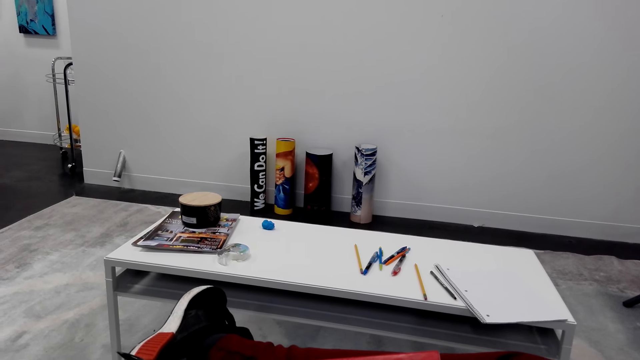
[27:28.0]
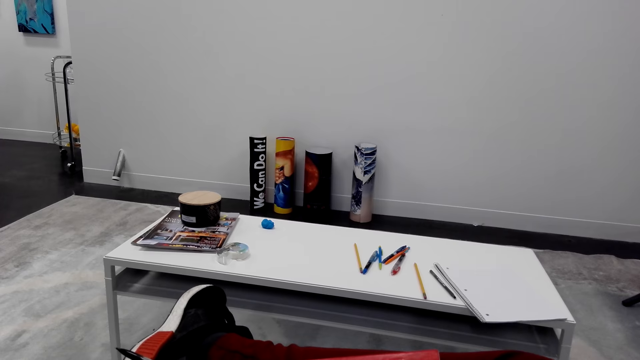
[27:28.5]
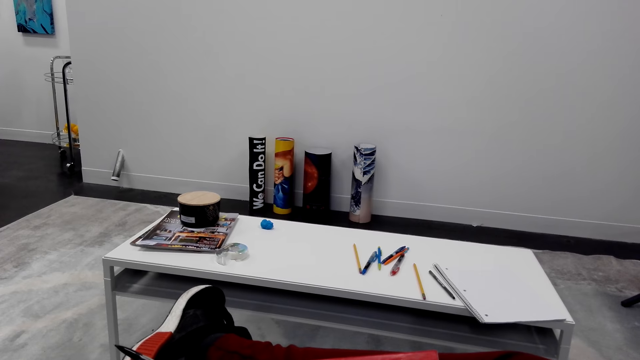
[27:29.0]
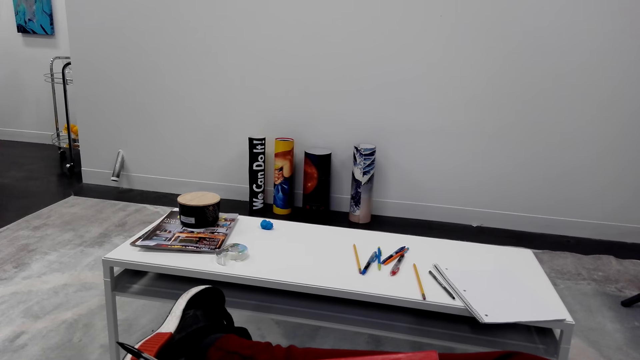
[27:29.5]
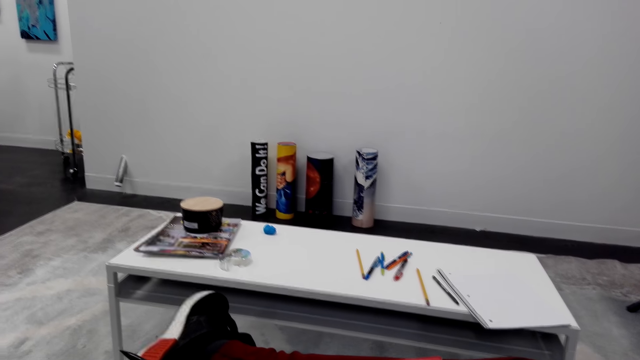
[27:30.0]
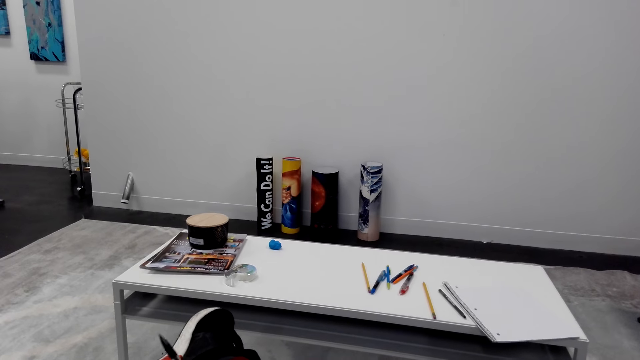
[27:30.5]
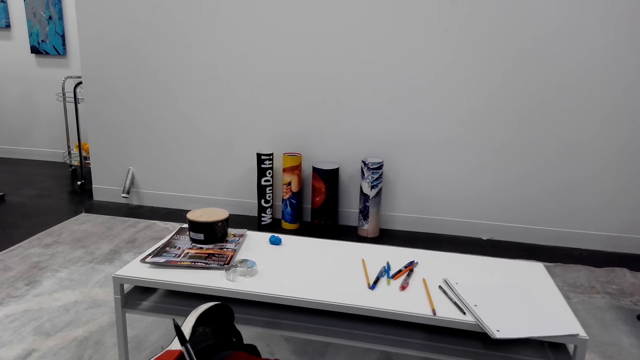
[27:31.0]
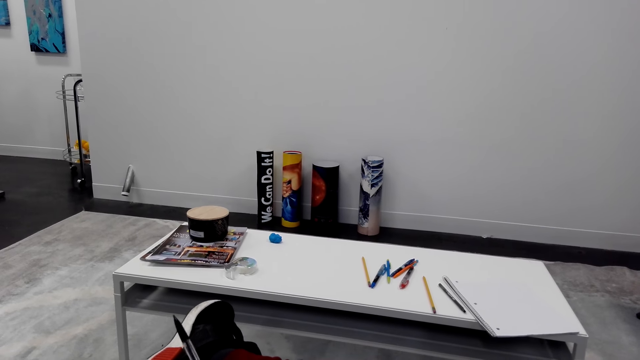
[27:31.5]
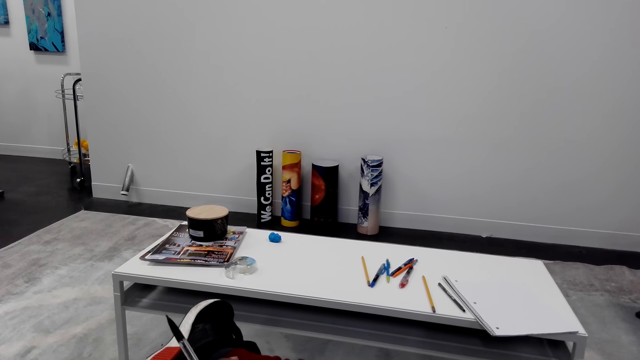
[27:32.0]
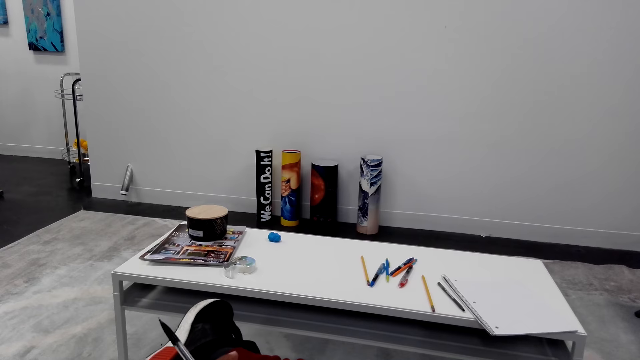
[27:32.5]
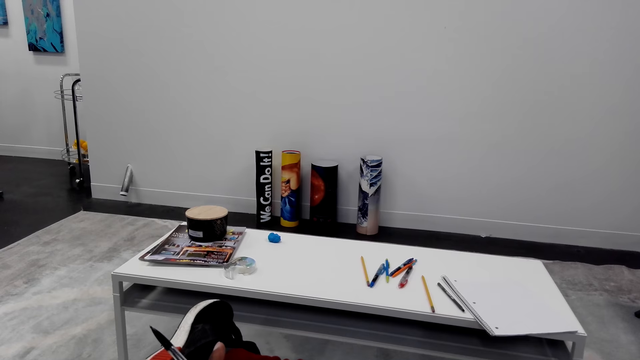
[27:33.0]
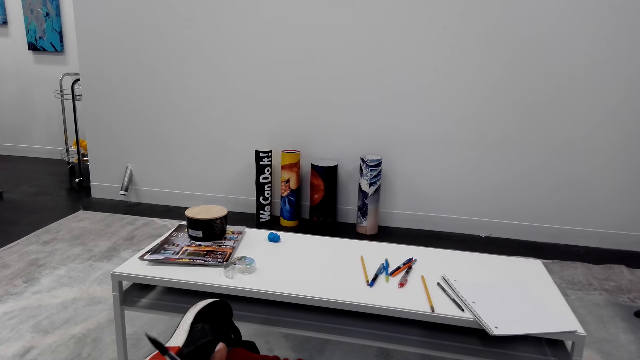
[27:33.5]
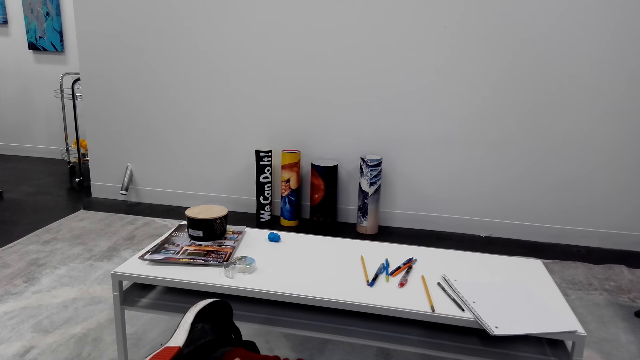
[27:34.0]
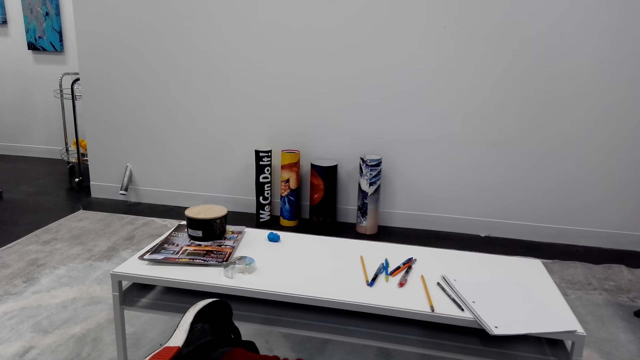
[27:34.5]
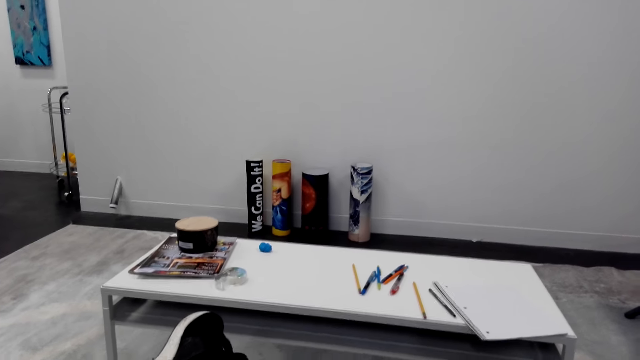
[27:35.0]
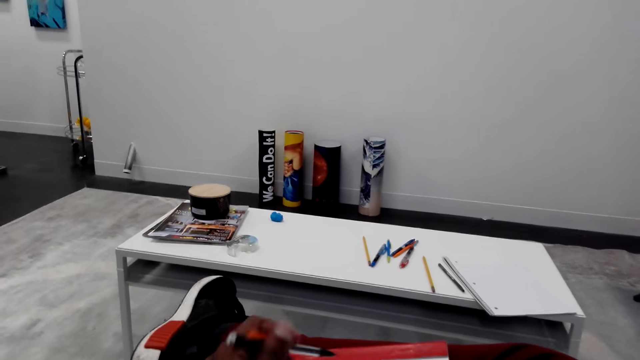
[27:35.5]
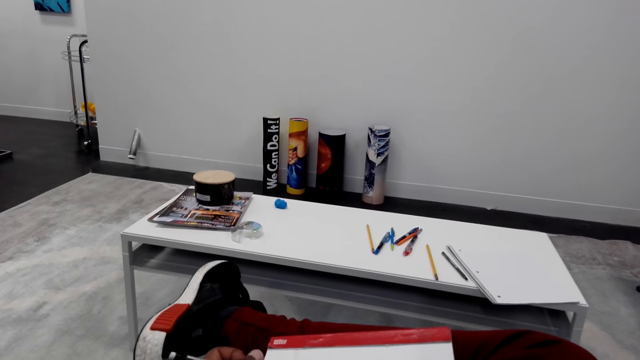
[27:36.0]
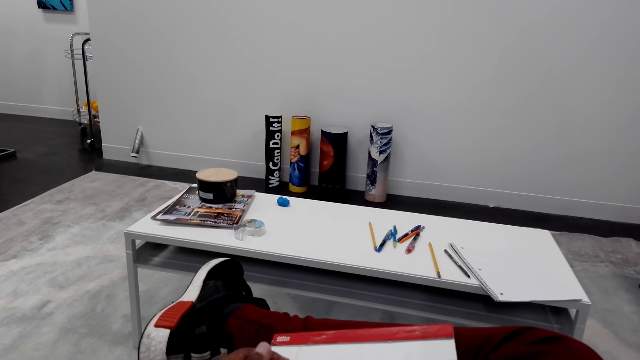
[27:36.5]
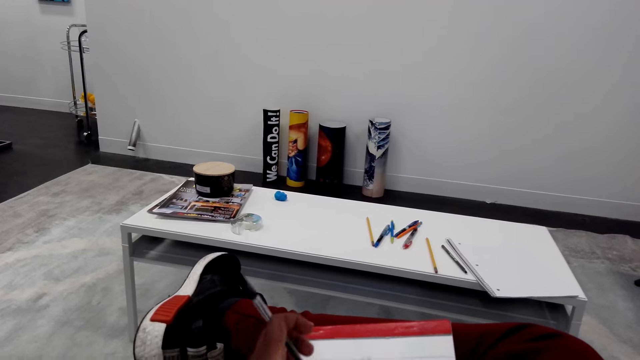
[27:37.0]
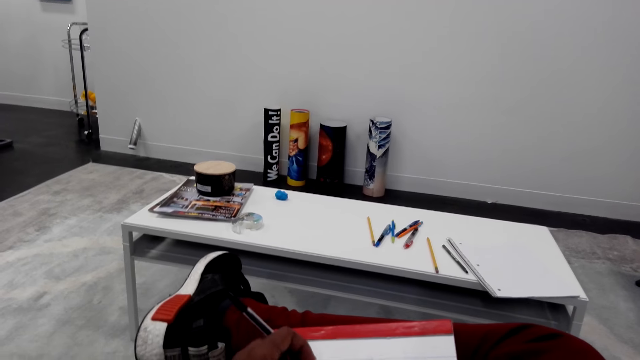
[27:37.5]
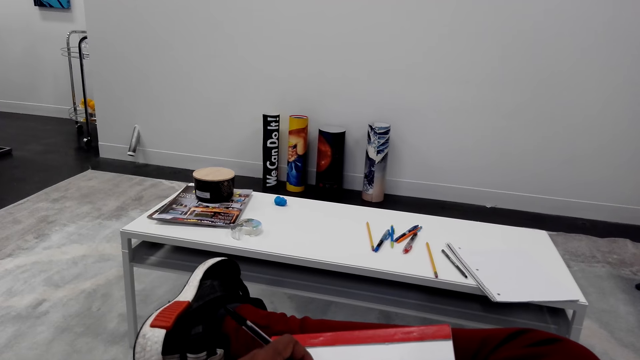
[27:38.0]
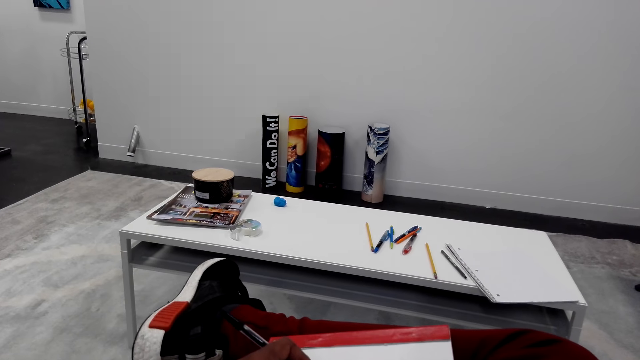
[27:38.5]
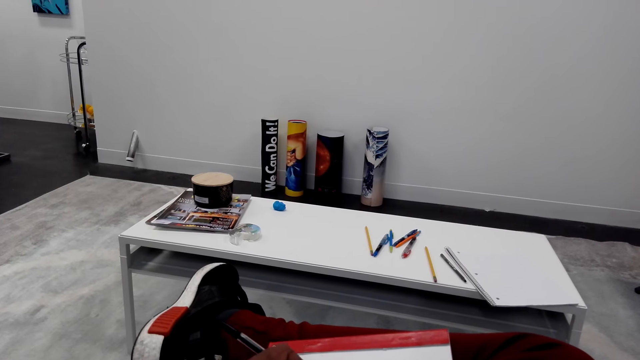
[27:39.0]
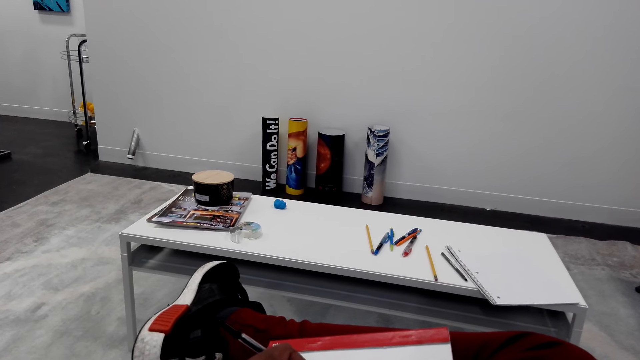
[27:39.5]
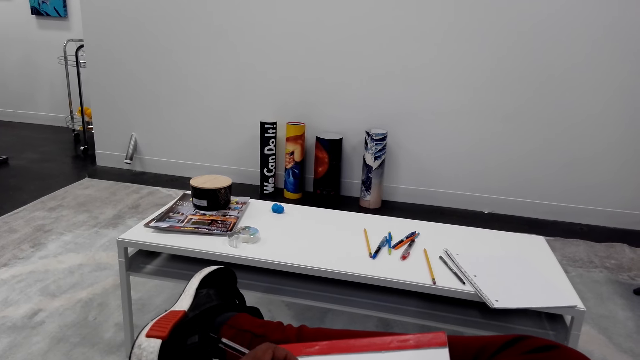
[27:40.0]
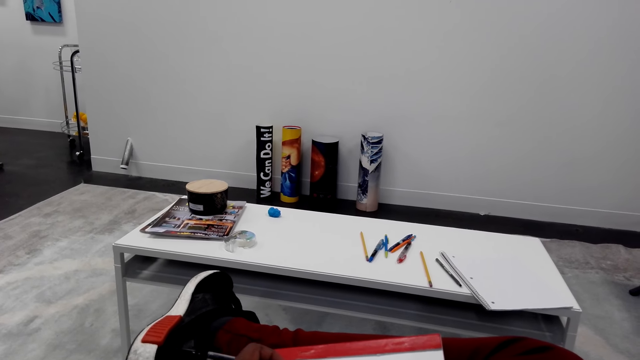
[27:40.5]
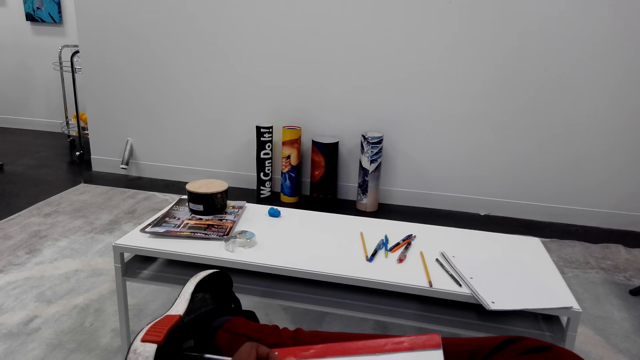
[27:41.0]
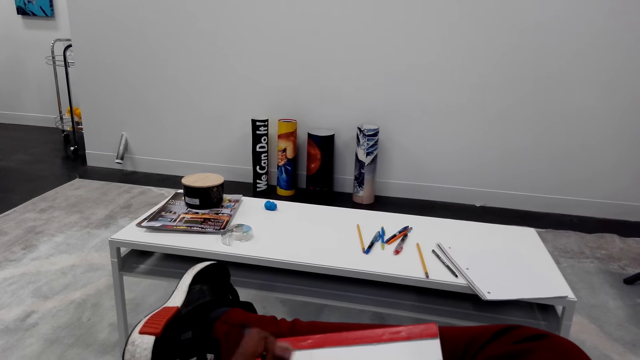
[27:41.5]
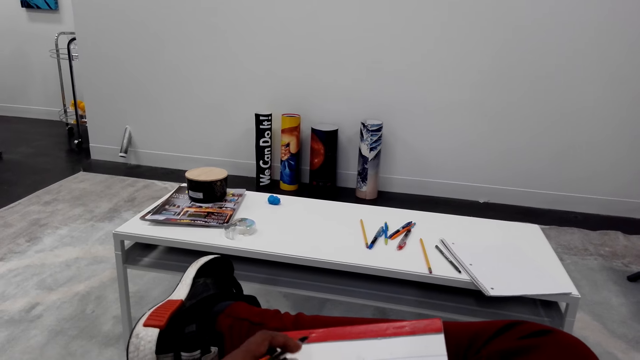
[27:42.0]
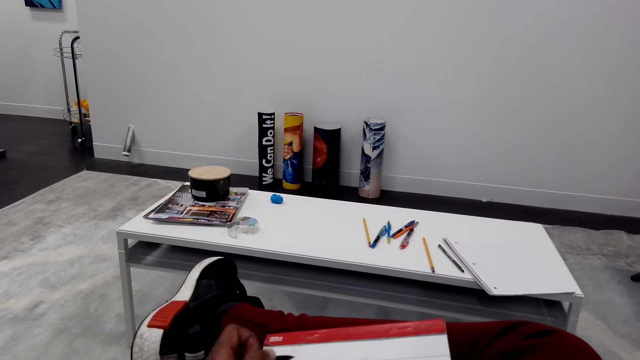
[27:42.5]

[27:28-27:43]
The camera wearer sighs. They draw on the book.

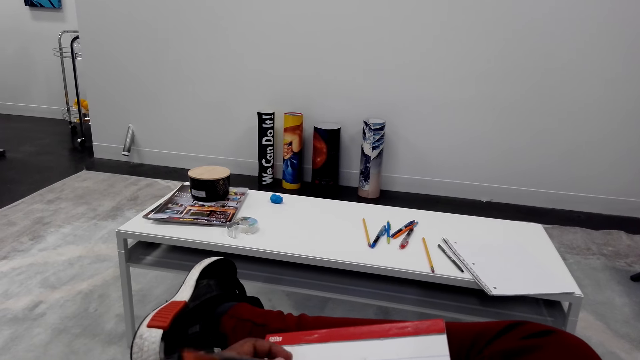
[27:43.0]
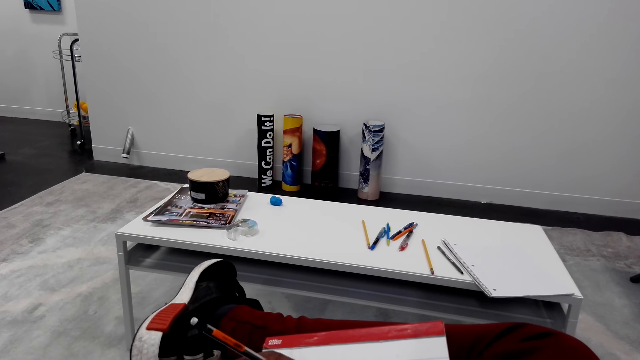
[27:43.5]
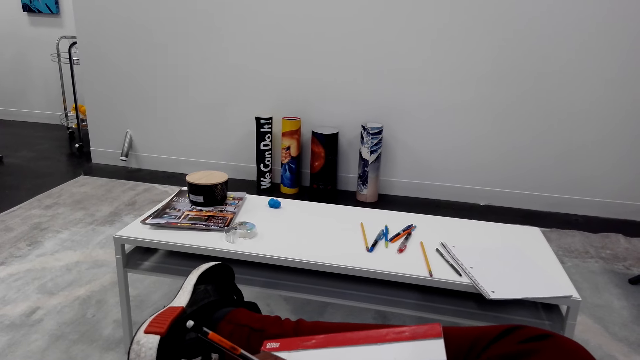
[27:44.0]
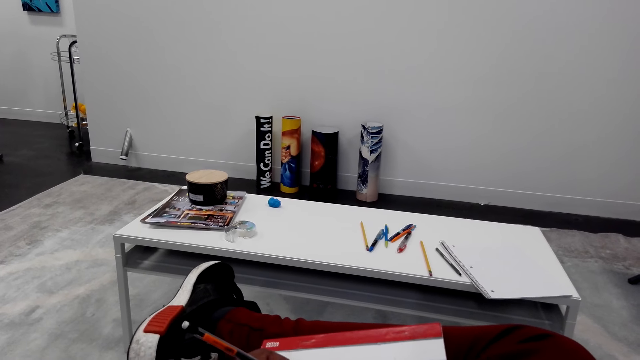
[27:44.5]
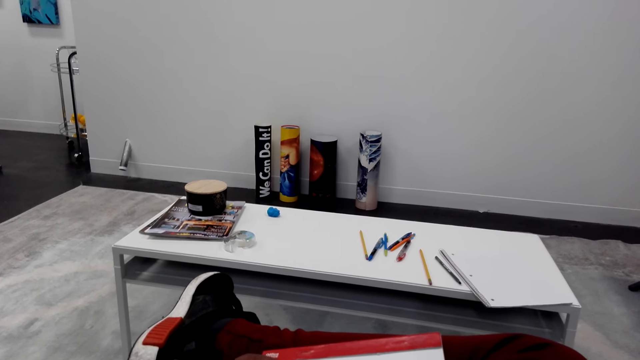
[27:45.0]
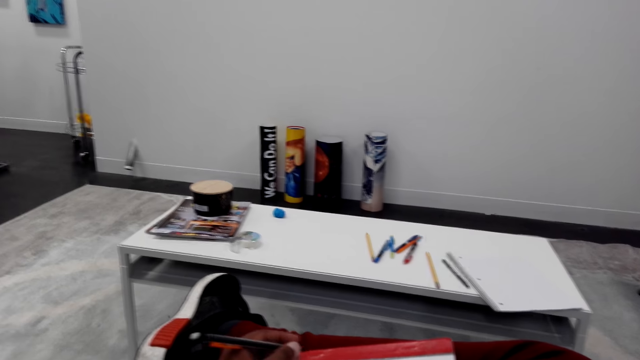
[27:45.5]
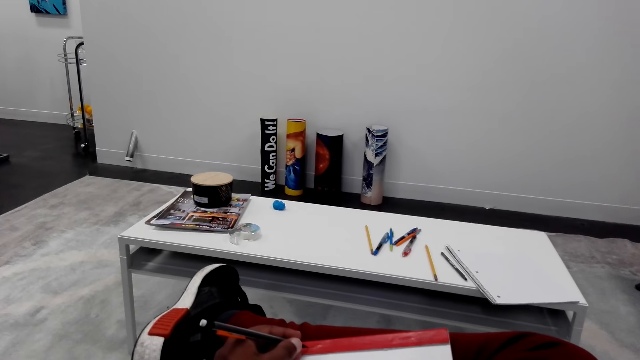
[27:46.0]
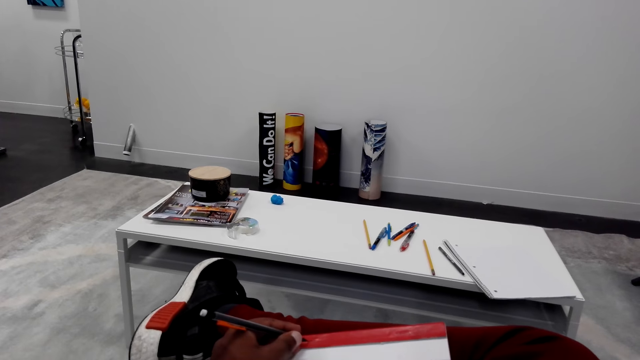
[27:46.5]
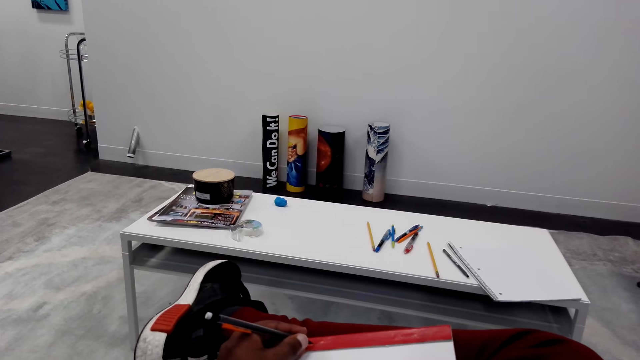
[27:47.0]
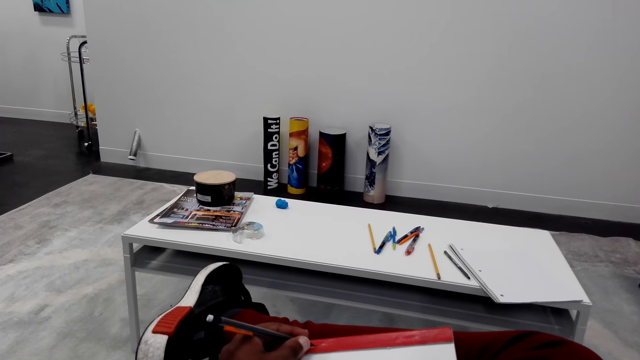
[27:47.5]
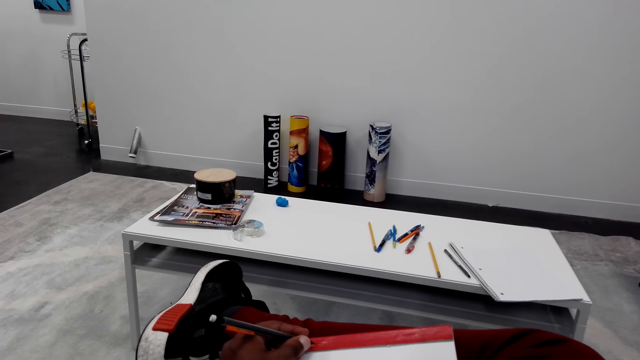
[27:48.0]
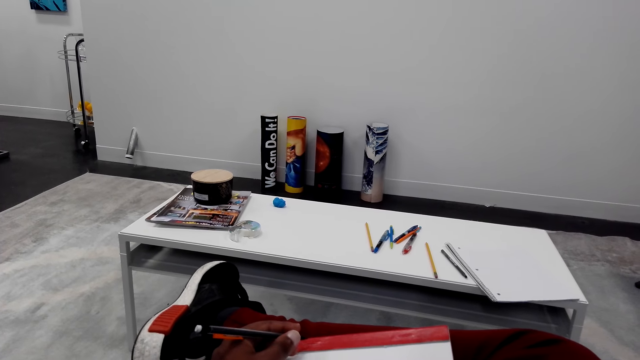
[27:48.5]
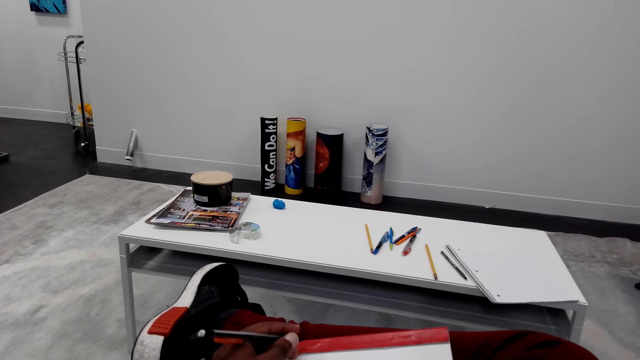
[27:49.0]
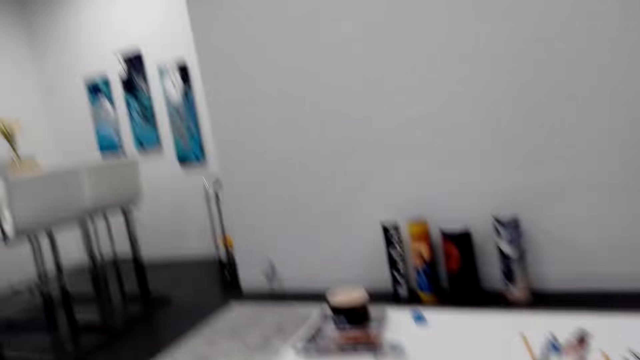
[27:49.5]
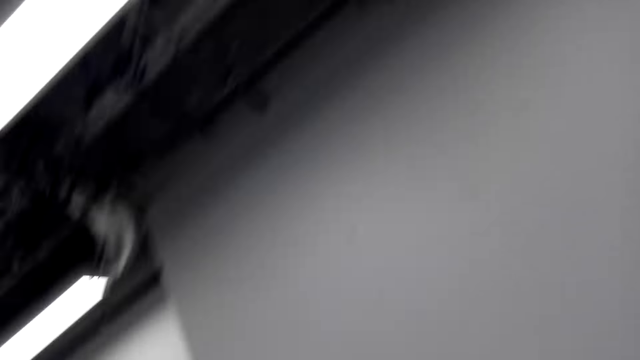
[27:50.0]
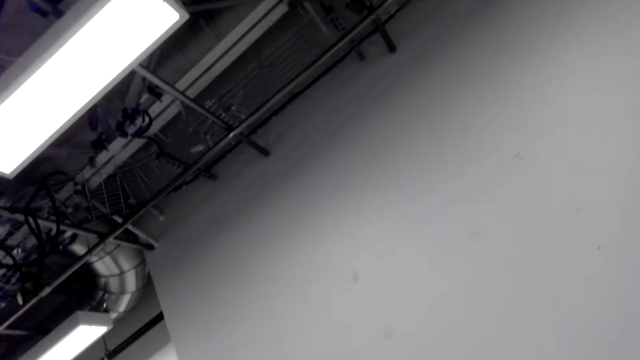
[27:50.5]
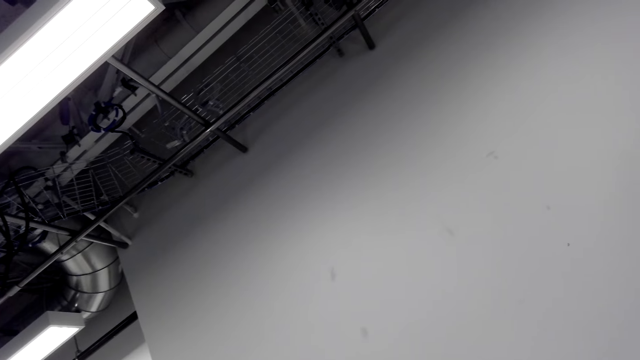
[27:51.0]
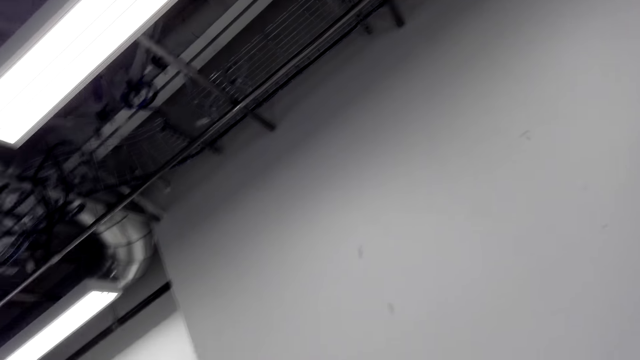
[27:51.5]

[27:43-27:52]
The camera wearer converses. They look around the room.
